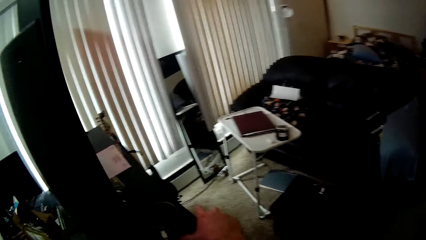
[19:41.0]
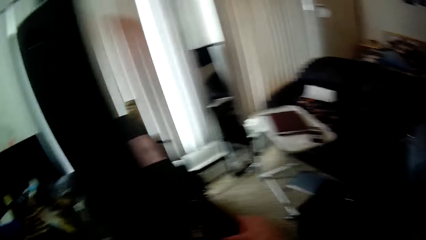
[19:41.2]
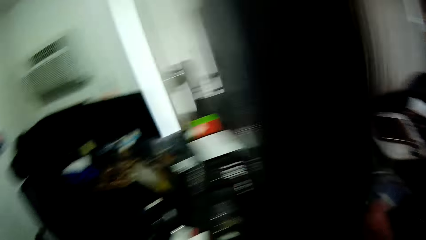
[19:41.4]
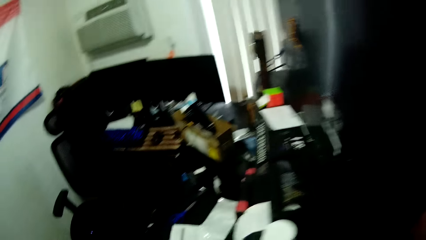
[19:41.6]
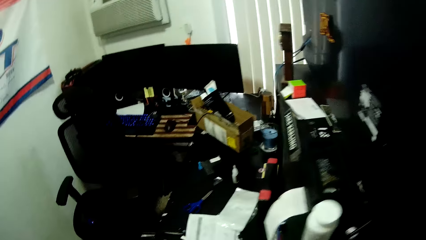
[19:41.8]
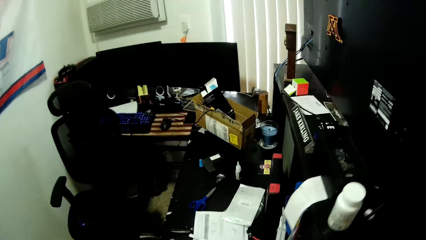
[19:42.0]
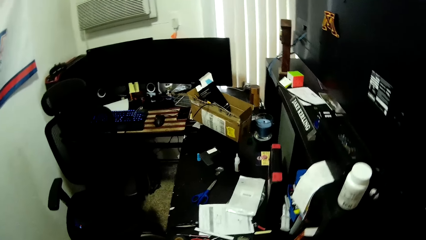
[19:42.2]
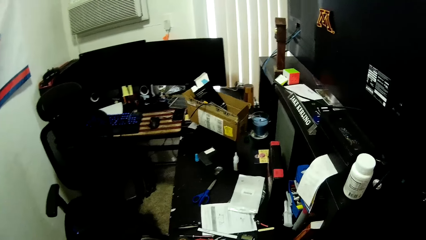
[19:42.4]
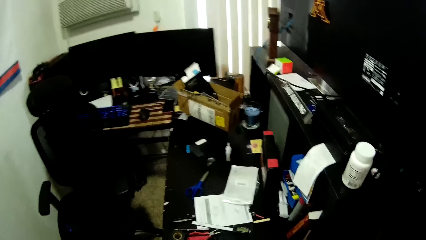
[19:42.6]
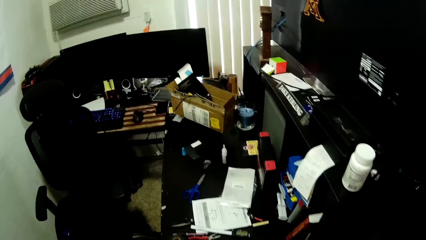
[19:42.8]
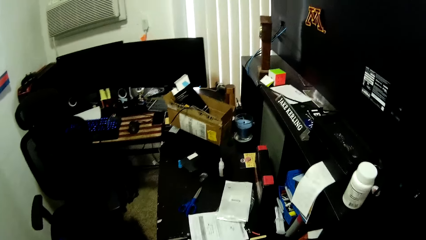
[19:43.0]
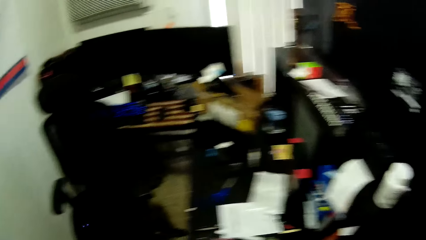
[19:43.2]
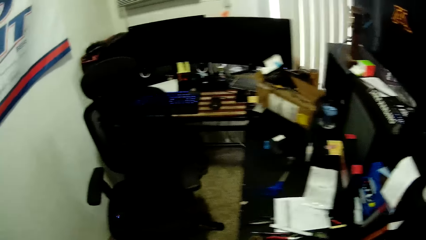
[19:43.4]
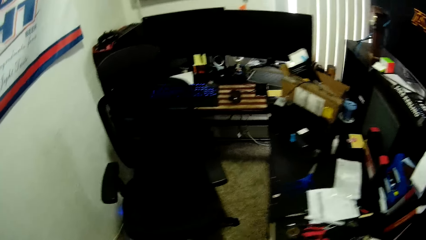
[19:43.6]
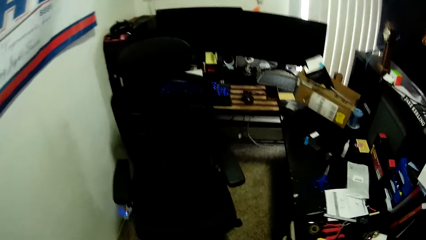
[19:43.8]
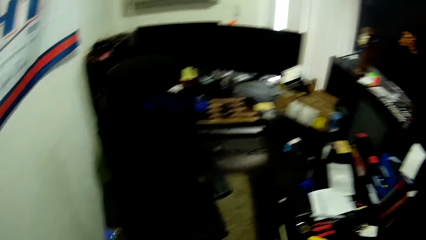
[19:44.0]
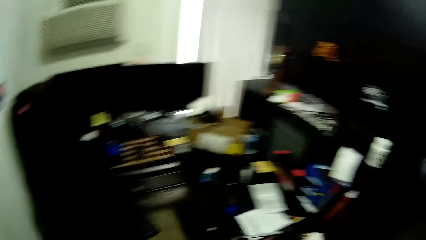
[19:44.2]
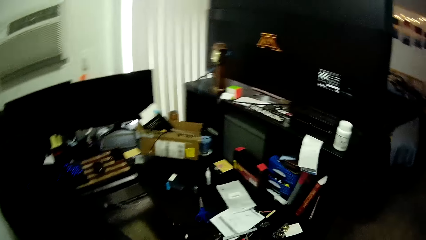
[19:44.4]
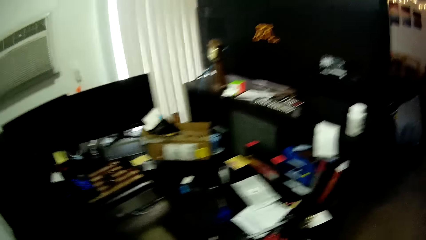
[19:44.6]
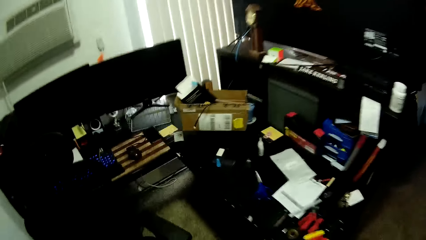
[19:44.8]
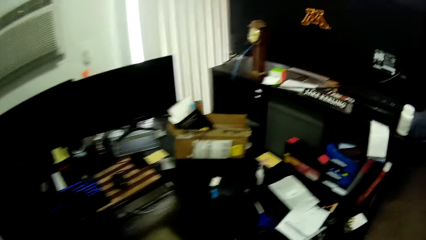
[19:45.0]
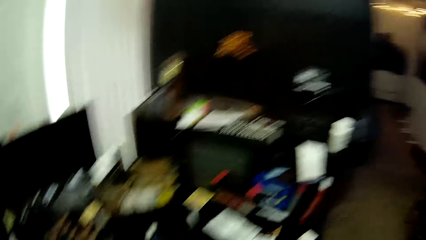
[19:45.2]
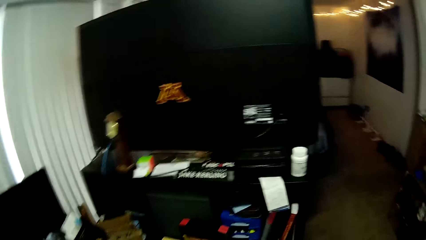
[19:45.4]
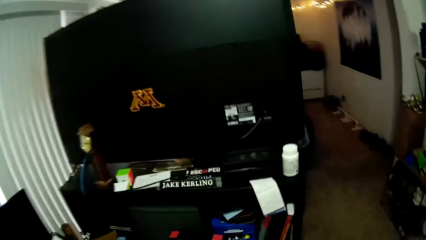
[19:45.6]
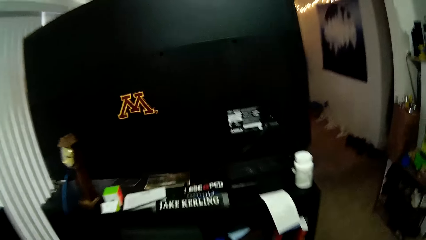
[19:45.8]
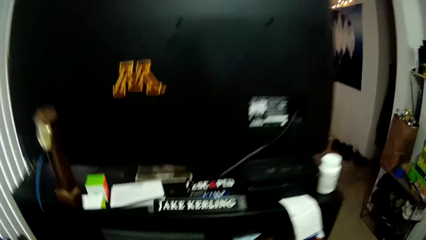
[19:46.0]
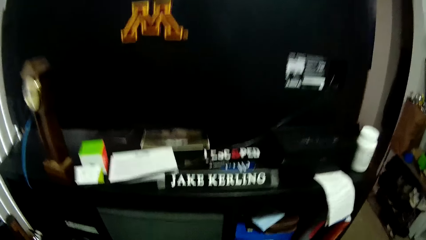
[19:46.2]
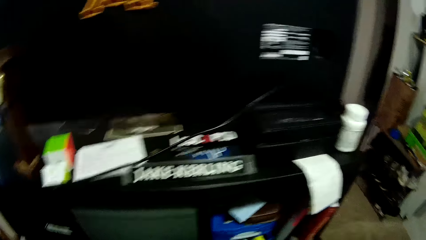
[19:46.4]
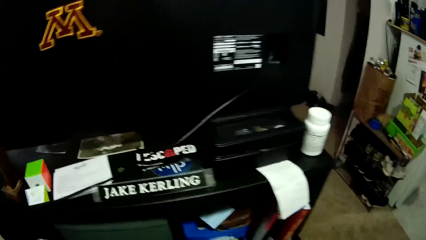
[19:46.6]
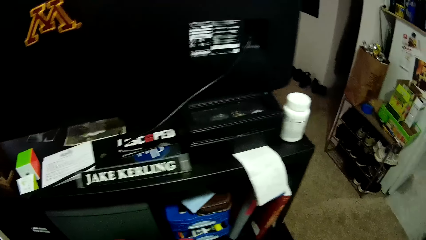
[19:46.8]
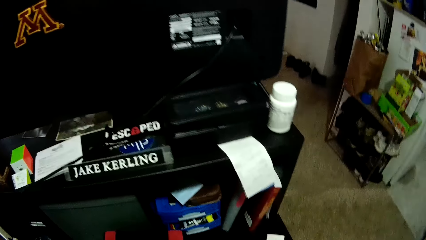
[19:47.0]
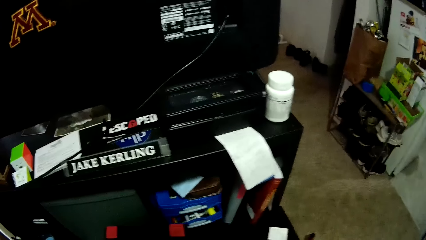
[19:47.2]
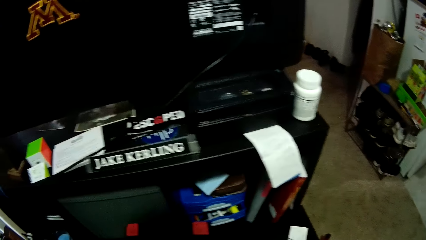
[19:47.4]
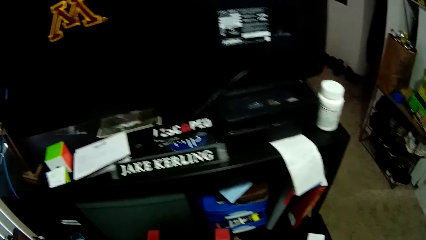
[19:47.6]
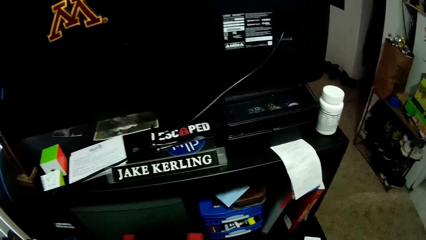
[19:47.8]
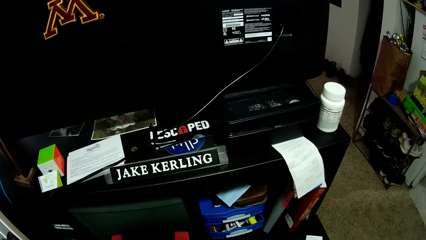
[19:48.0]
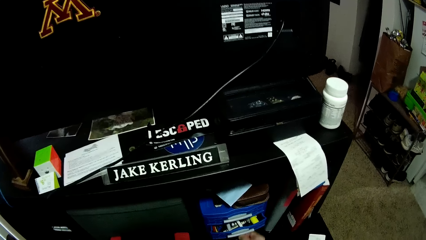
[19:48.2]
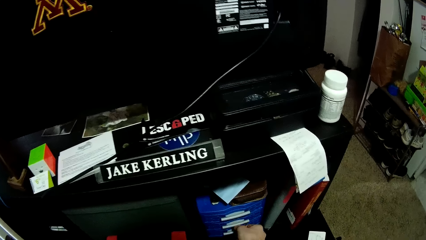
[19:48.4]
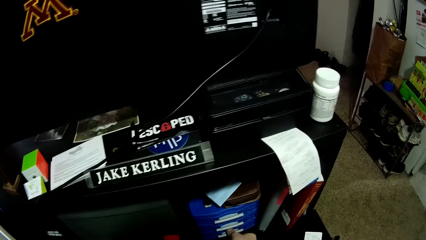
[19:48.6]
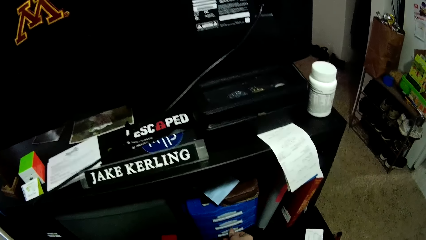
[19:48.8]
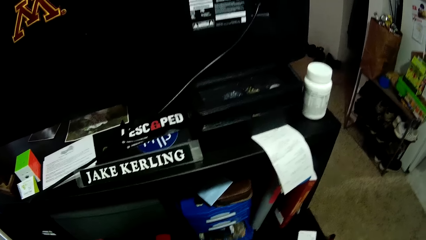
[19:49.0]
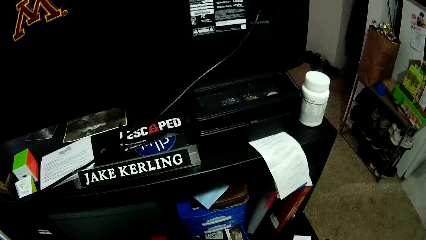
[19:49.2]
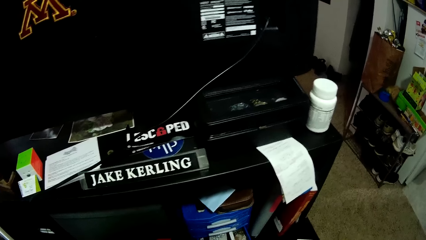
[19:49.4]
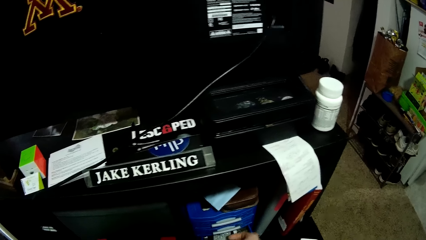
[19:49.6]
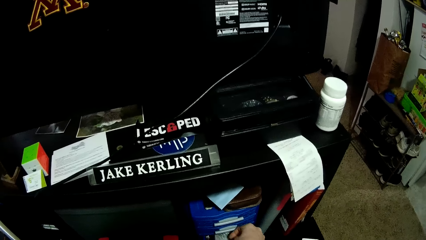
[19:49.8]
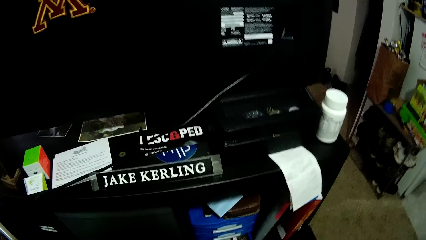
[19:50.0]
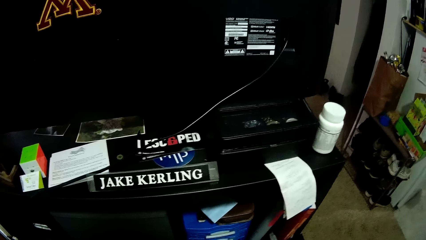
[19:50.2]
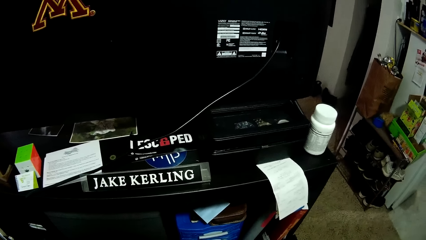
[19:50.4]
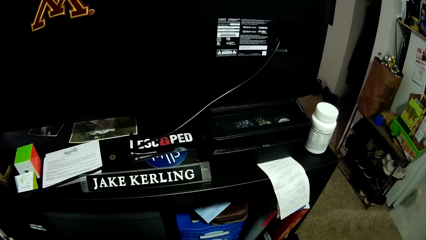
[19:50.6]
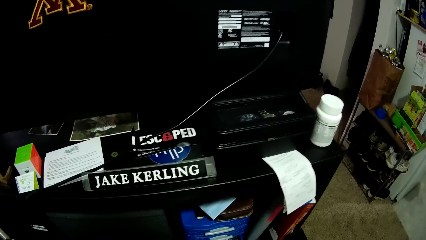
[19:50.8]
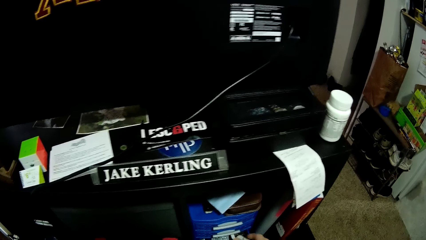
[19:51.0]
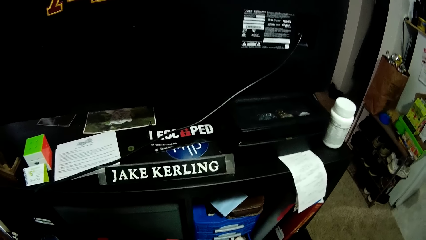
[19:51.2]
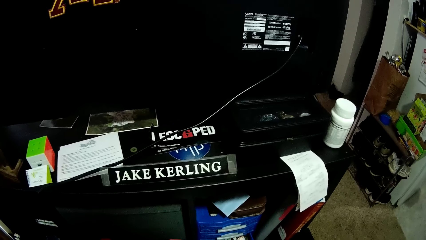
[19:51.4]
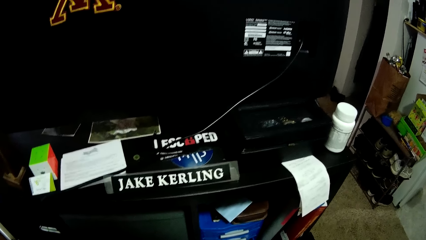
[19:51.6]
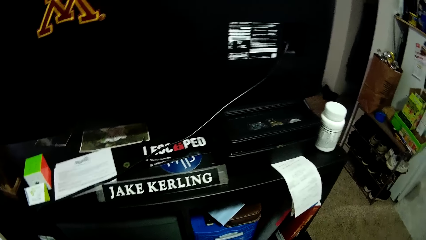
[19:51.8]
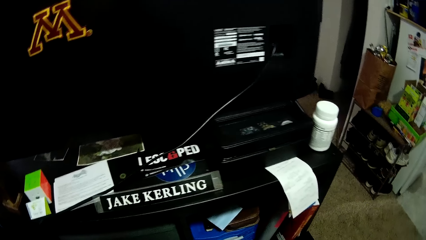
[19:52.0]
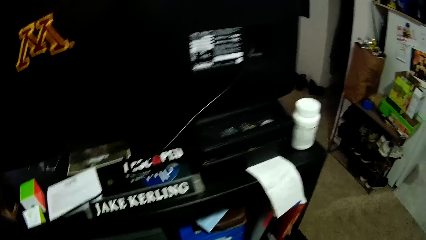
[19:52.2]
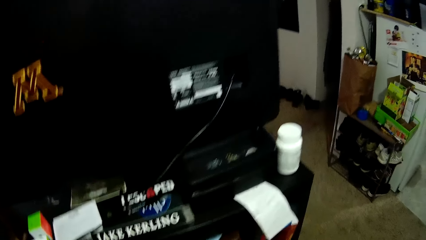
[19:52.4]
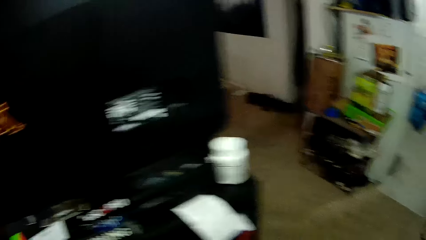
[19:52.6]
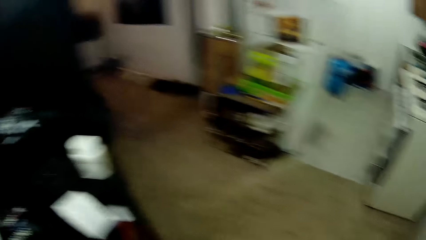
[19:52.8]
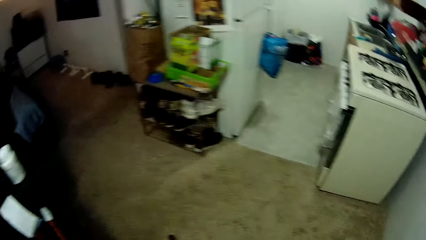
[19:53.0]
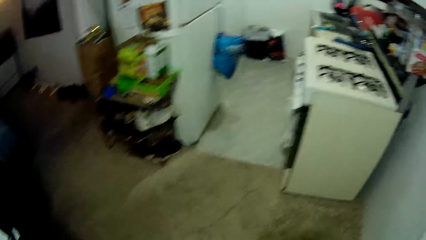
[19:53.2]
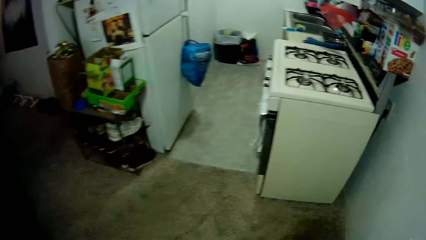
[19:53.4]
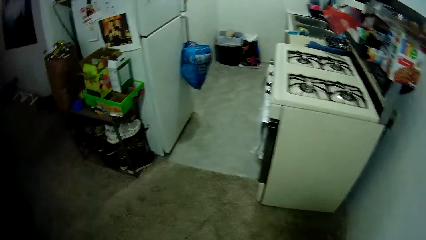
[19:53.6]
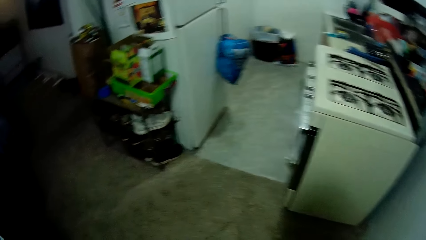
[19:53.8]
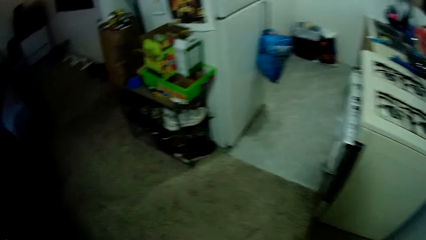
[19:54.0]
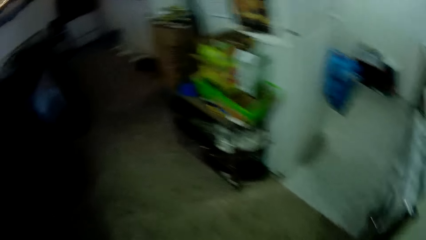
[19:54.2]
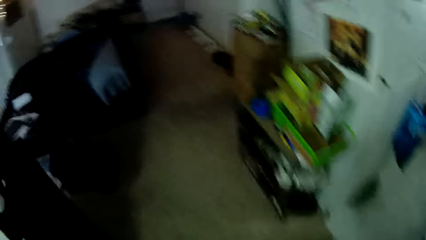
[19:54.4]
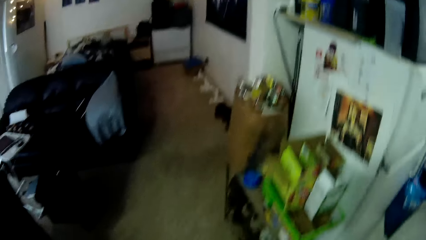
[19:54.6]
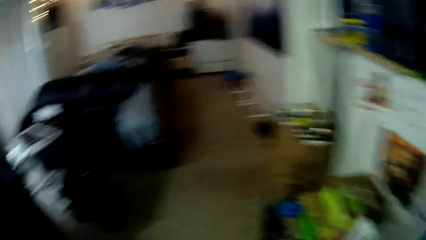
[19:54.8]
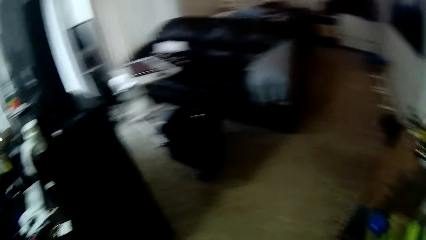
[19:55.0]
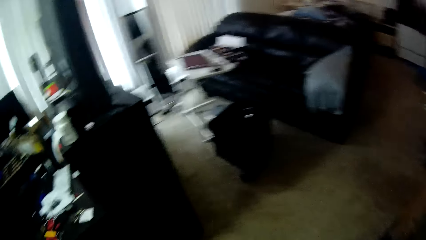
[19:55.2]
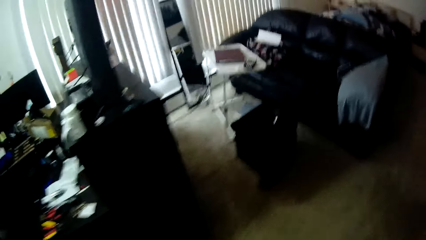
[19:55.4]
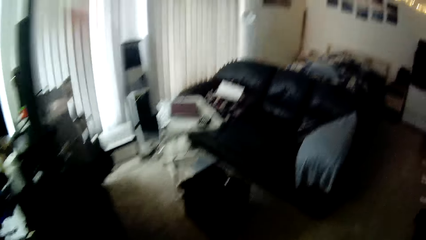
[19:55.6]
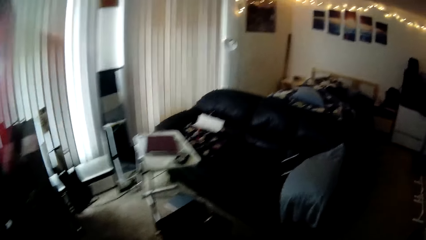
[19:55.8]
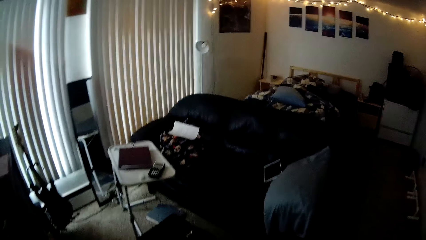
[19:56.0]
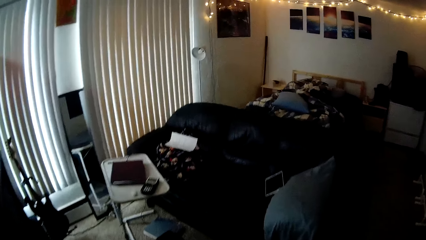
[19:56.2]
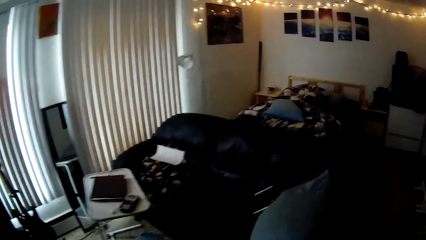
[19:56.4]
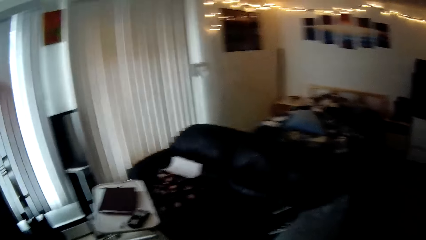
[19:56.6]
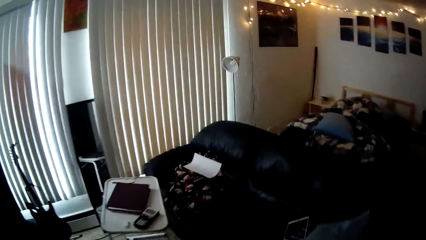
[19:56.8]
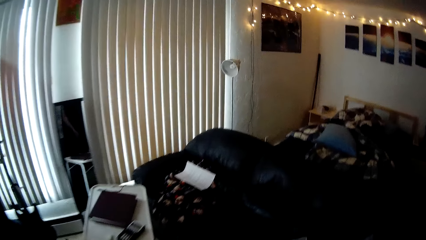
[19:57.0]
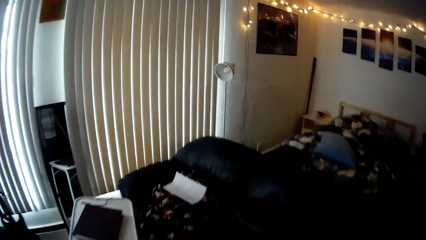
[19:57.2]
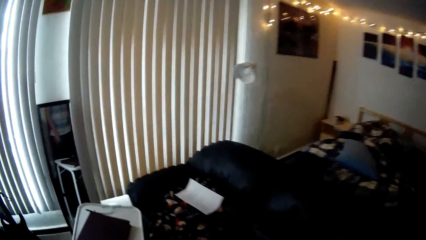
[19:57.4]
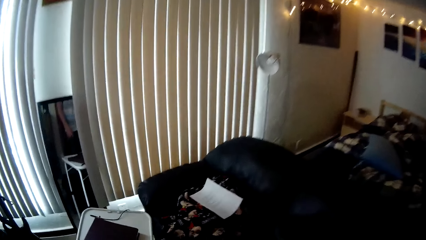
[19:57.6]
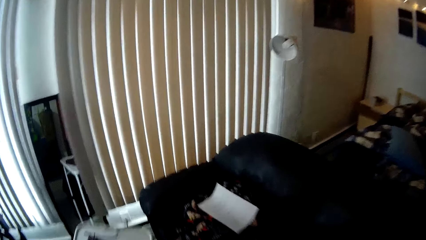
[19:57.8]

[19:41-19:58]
The camera wearer places something on the TV stand. He picks up a bottle. He adjusts the tool box on the table. He moves something. He closes a drawer with his right hand. He opens the drawer. He places something and something on the drawer. He drops the pill case in the drawer. He walks towards a chair.
